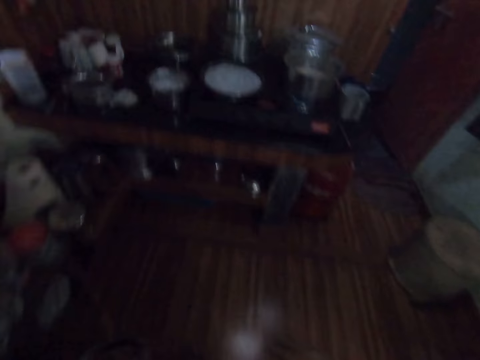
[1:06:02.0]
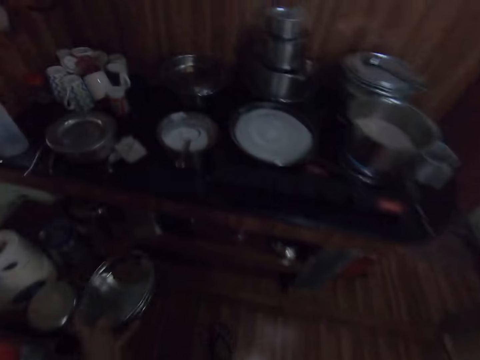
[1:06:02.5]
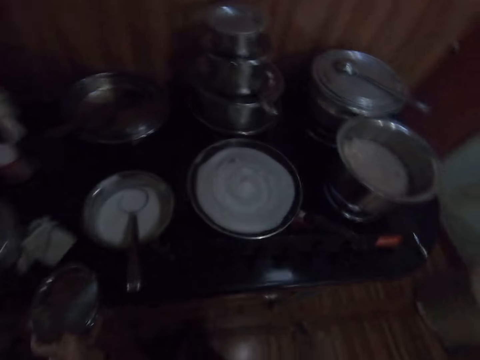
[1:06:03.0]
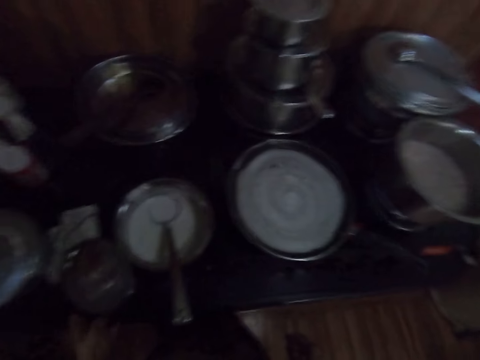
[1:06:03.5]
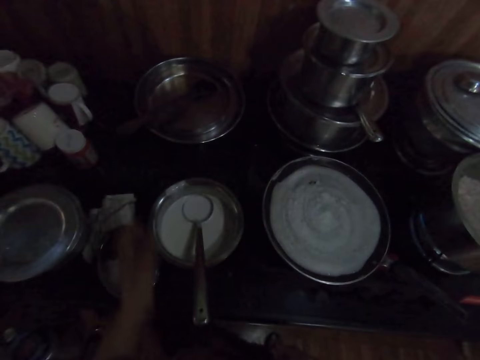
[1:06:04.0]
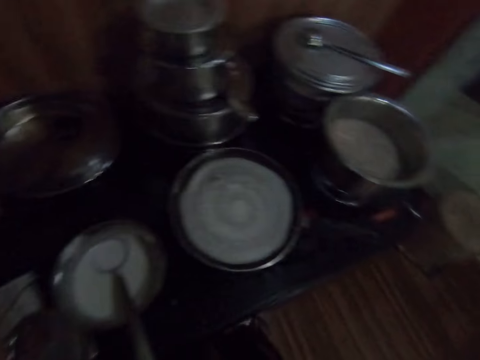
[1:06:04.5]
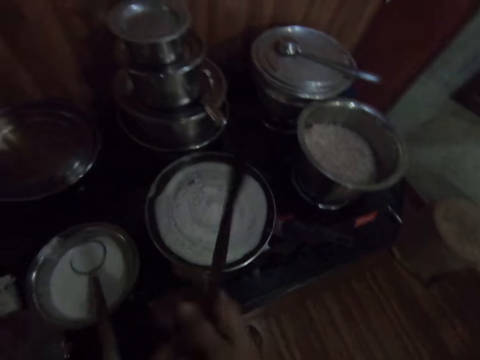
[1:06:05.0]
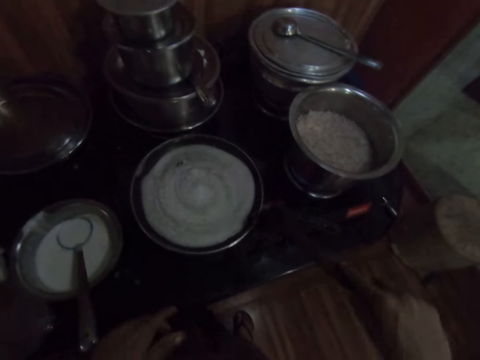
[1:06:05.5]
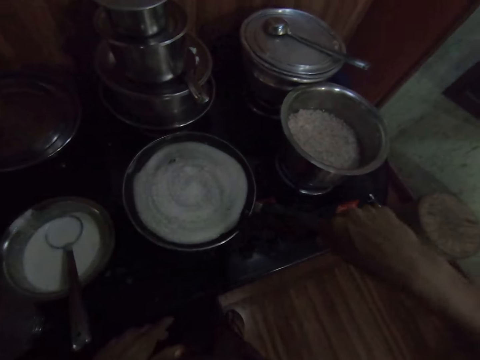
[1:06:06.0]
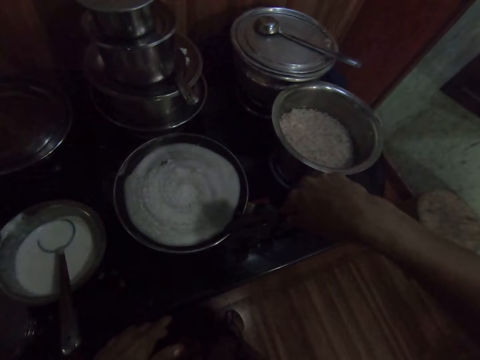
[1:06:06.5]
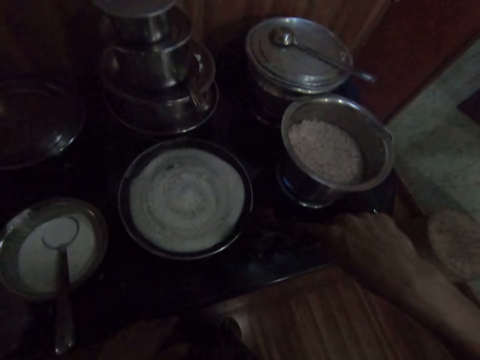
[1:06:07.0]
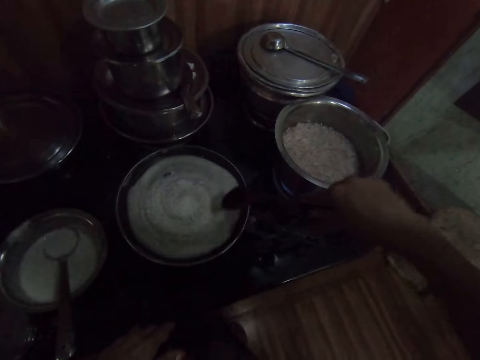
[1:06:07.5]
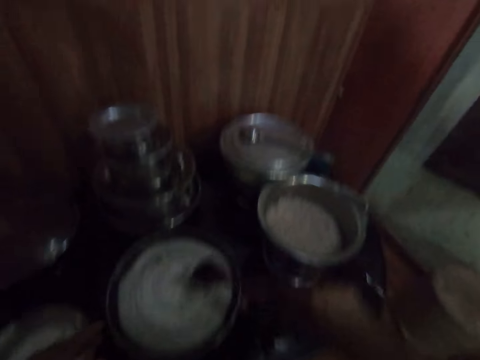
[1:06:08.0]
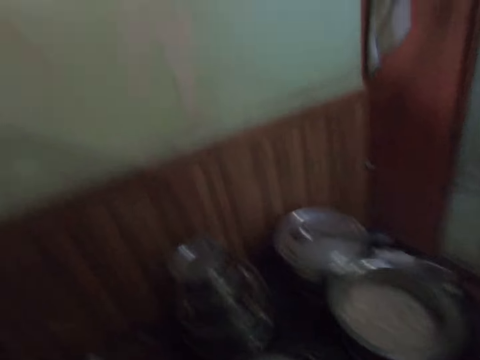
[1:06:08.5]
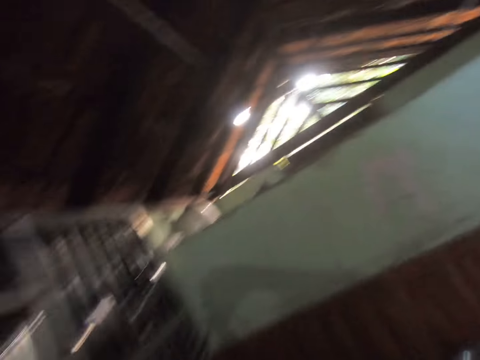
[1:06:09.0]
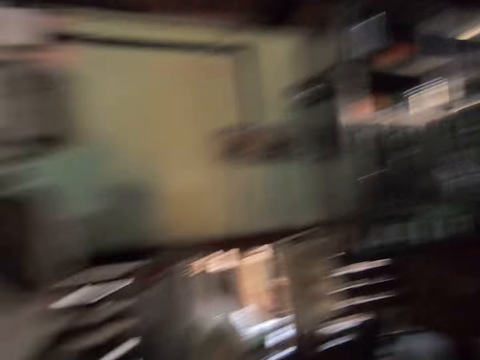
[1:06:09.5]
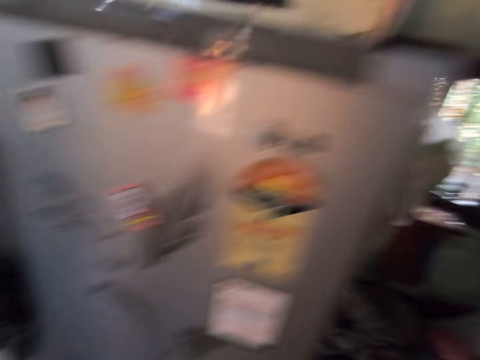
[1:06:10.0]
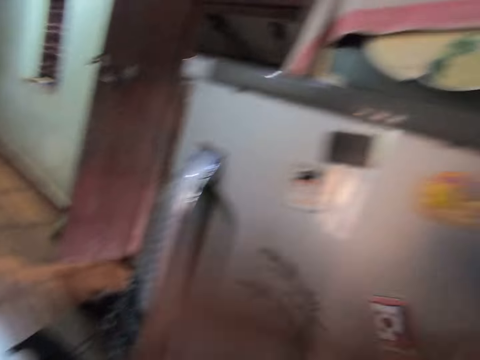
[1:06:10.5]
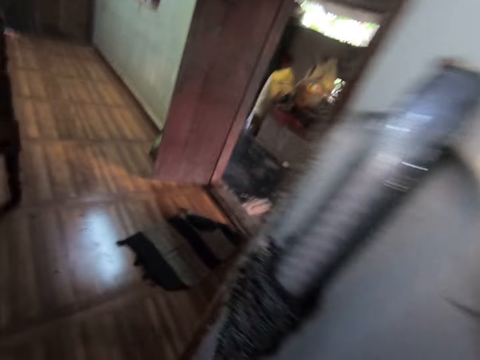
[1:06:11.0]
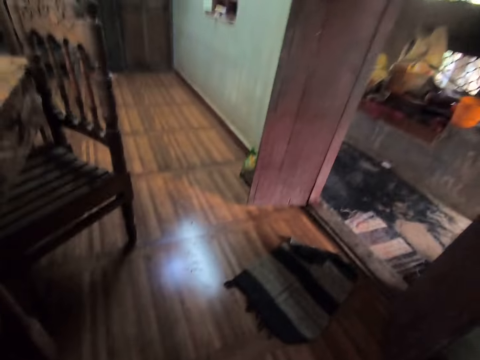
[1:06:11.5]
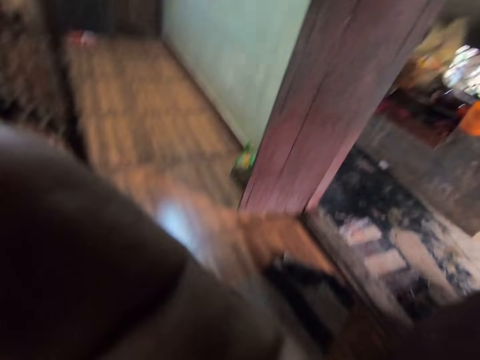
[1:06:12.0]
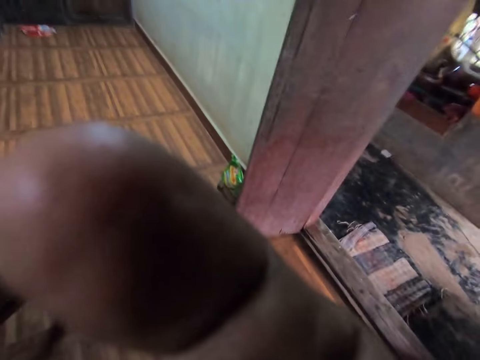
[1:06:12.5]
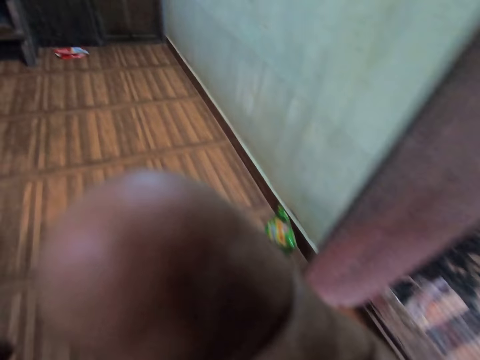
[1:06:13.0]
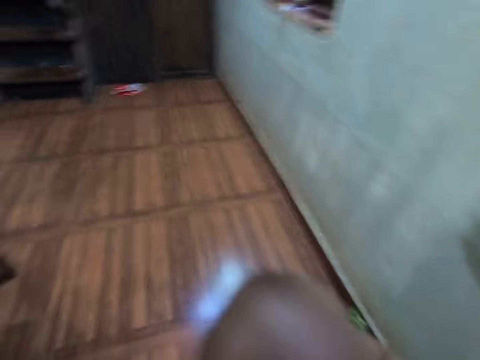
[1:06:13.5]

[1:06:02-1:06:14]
The camera wearer drops the plate of sauce in her left hand on the cabinet. She picks up the turning stick on the pot with her left hand. She passes the turning stick in her left hand to her right hand. She picks up a cooking pot. A woman interacts with the camera wearer. The camera wearer stirs the grounded beans in the pot with the turning stick in her right hand. She walks around the room.
